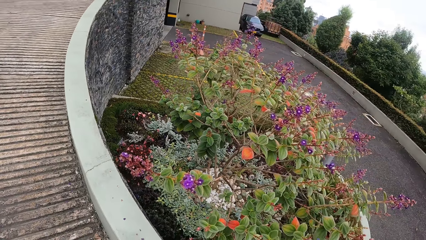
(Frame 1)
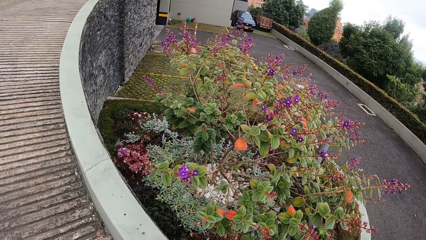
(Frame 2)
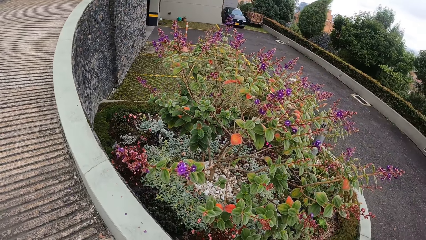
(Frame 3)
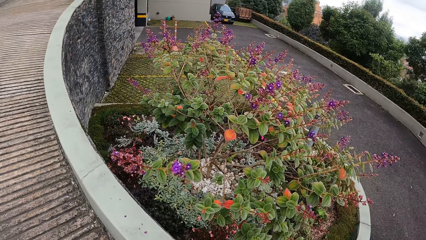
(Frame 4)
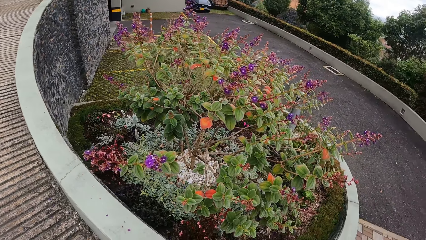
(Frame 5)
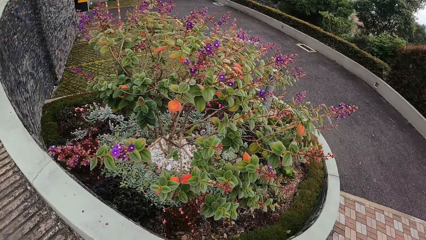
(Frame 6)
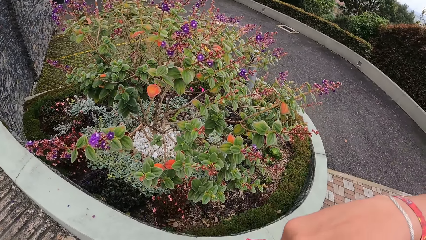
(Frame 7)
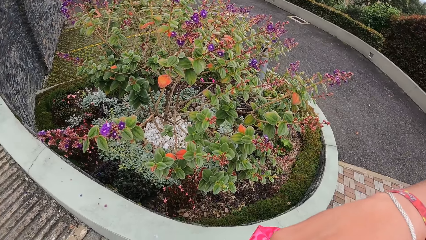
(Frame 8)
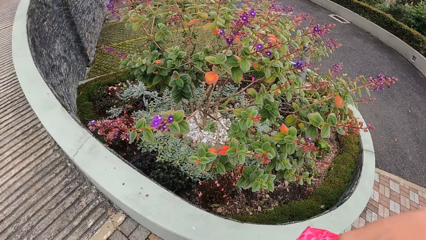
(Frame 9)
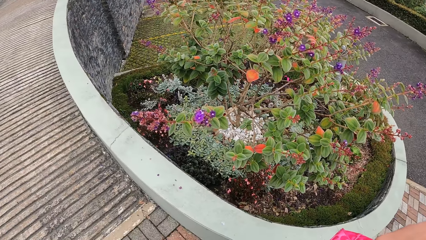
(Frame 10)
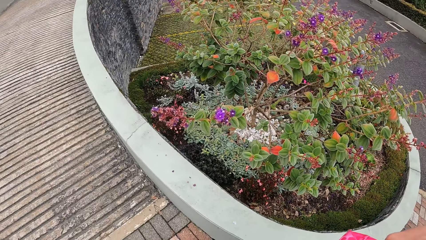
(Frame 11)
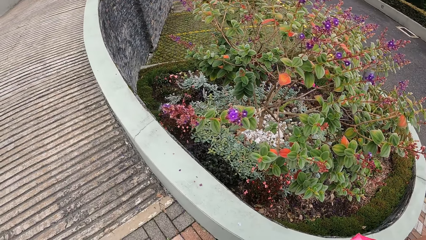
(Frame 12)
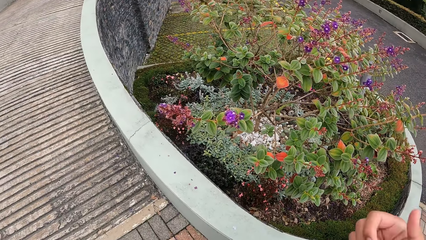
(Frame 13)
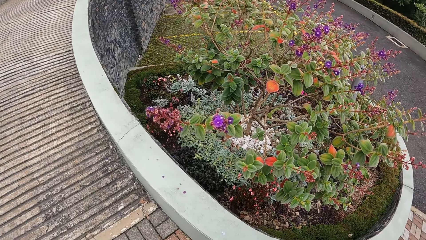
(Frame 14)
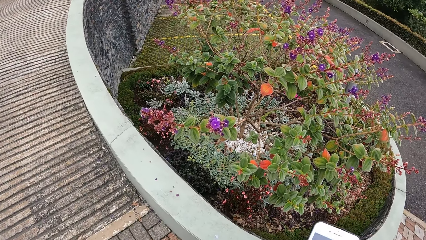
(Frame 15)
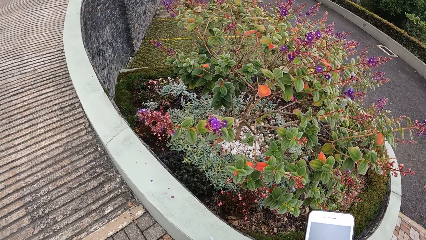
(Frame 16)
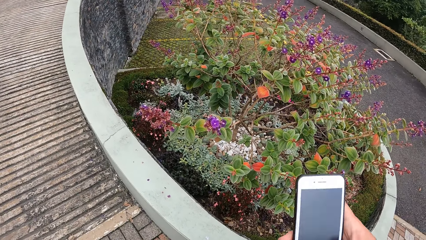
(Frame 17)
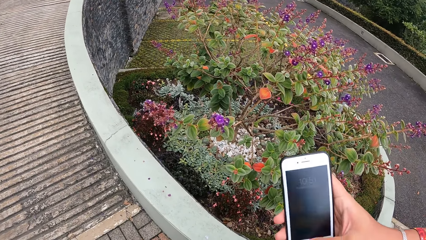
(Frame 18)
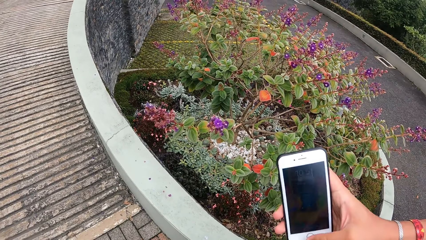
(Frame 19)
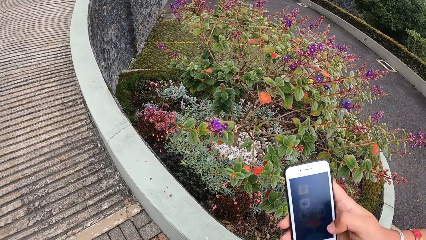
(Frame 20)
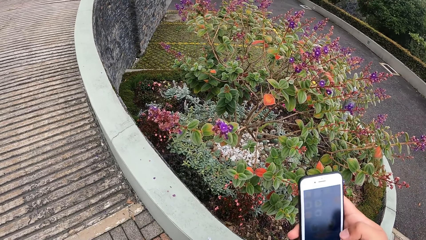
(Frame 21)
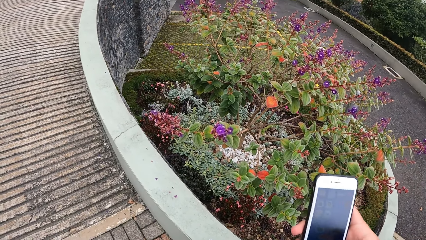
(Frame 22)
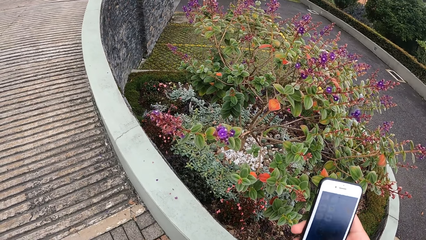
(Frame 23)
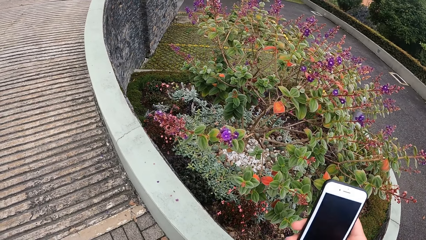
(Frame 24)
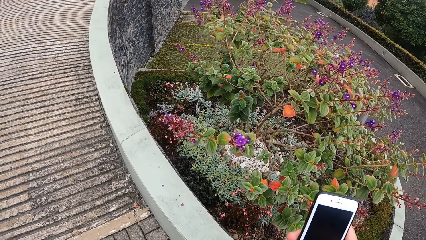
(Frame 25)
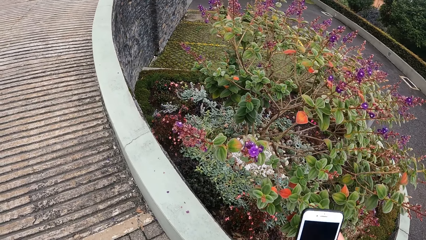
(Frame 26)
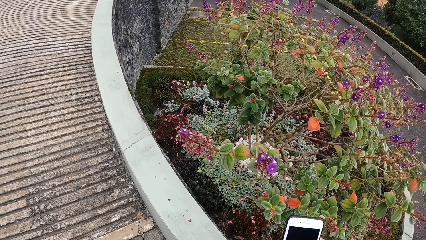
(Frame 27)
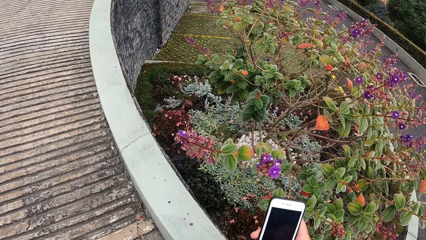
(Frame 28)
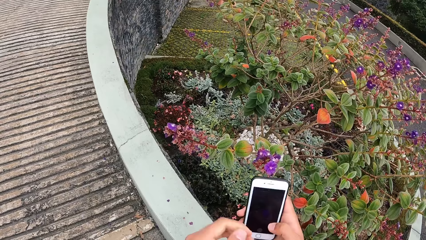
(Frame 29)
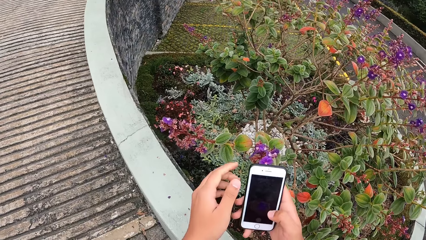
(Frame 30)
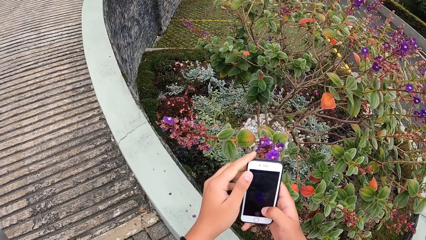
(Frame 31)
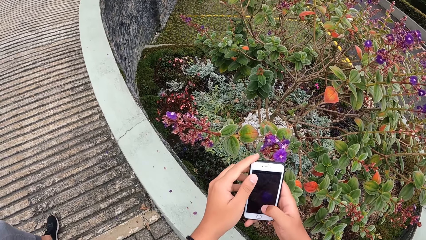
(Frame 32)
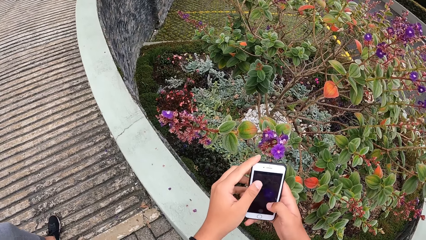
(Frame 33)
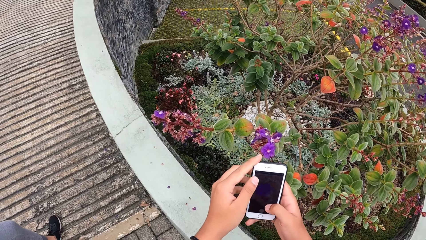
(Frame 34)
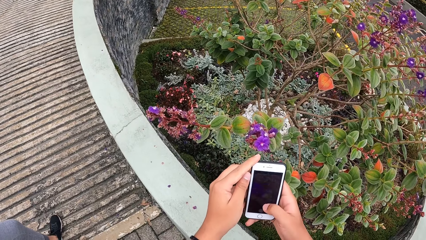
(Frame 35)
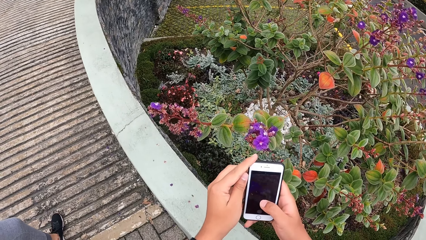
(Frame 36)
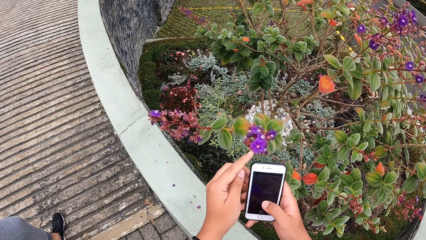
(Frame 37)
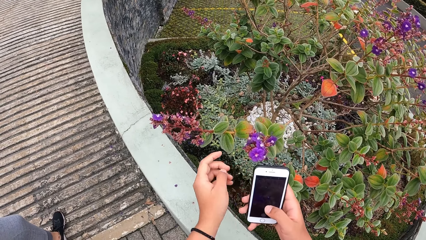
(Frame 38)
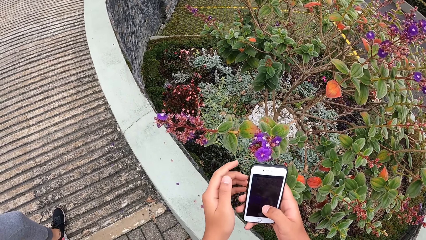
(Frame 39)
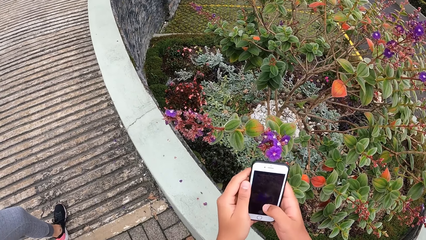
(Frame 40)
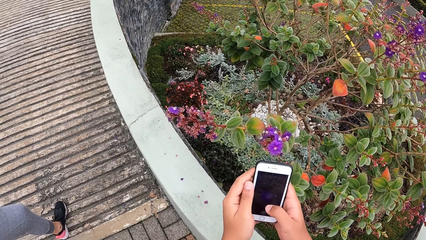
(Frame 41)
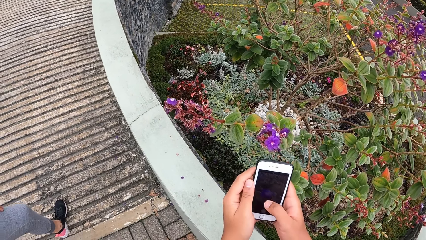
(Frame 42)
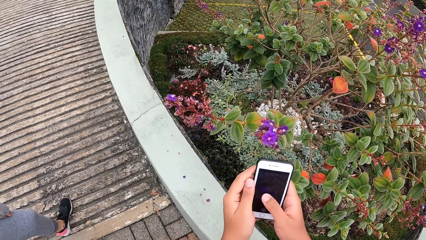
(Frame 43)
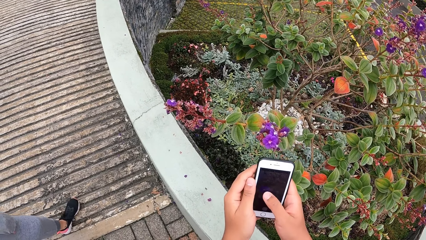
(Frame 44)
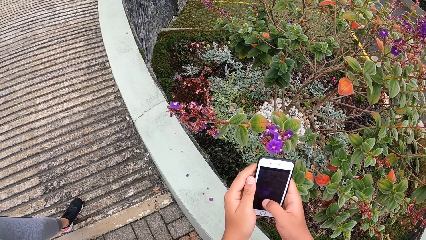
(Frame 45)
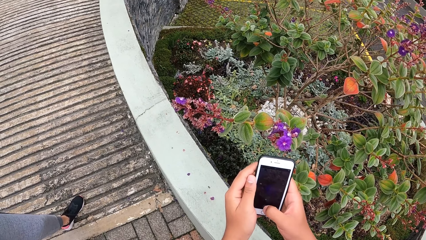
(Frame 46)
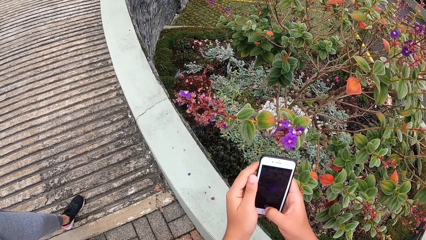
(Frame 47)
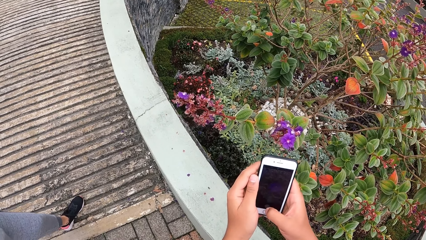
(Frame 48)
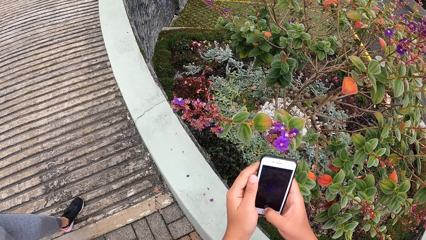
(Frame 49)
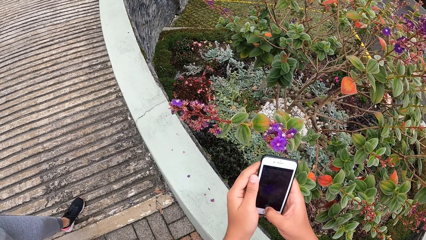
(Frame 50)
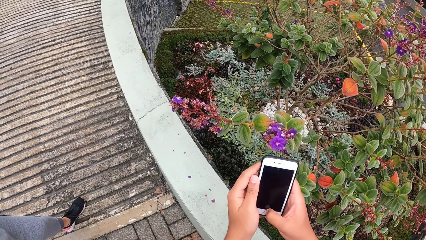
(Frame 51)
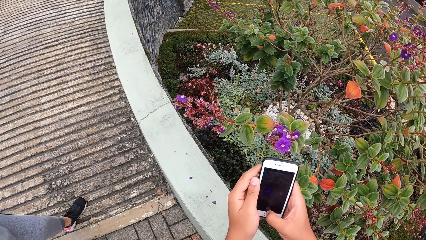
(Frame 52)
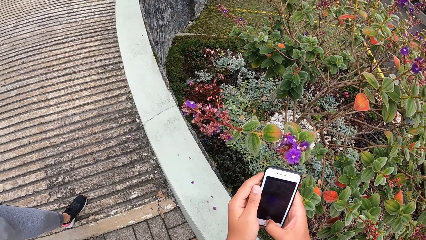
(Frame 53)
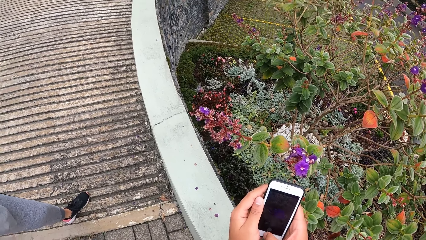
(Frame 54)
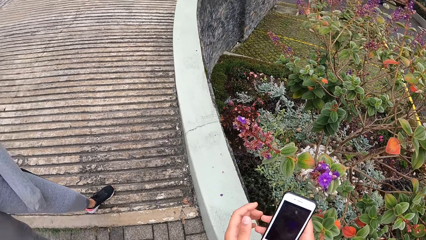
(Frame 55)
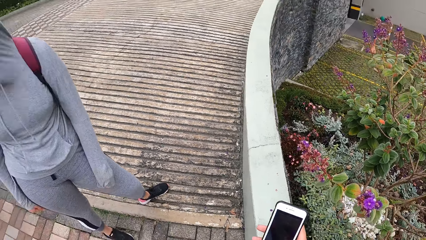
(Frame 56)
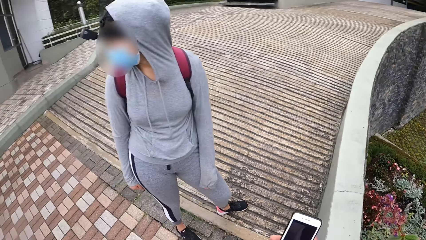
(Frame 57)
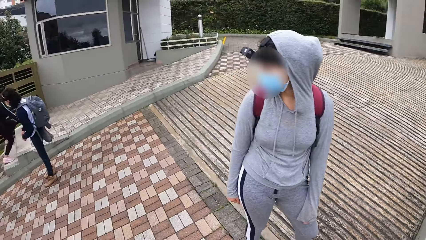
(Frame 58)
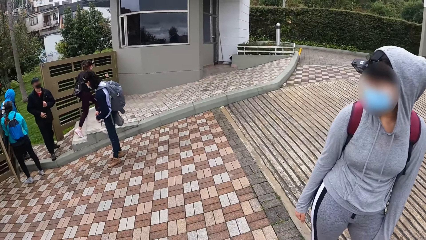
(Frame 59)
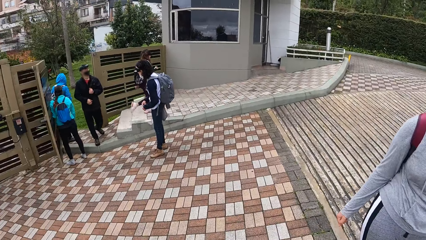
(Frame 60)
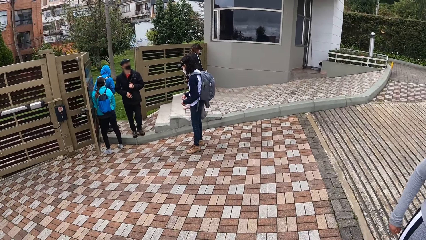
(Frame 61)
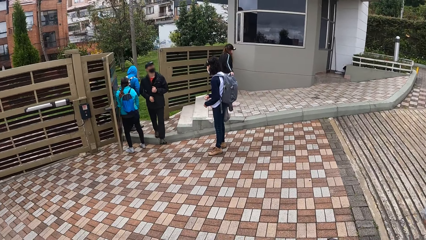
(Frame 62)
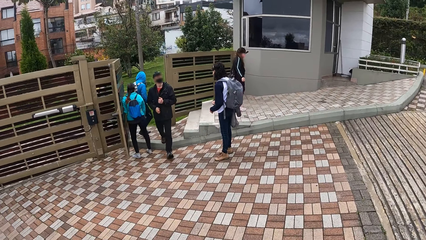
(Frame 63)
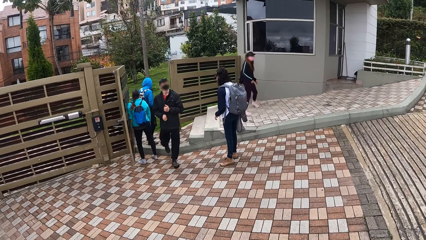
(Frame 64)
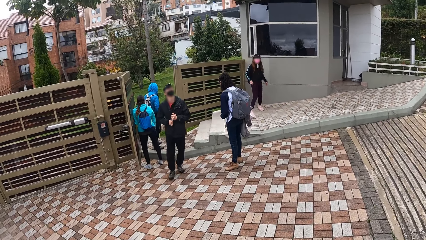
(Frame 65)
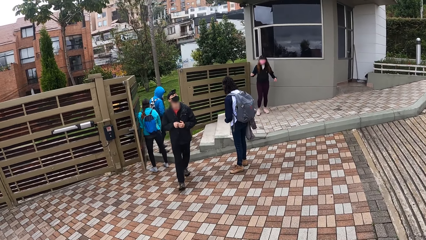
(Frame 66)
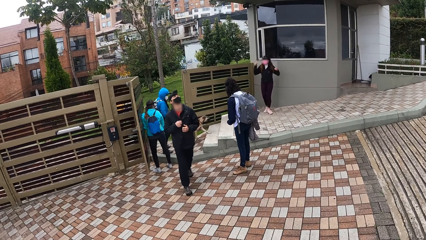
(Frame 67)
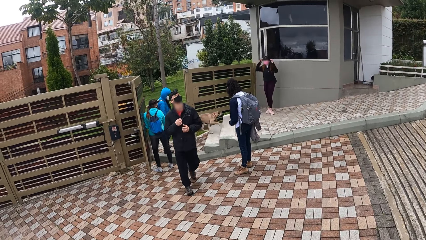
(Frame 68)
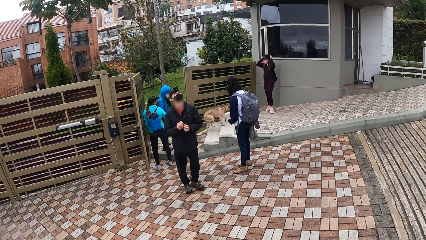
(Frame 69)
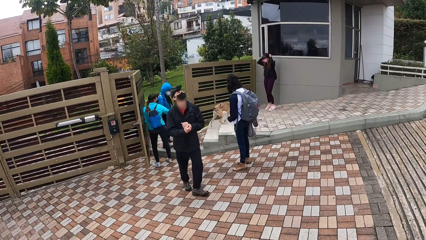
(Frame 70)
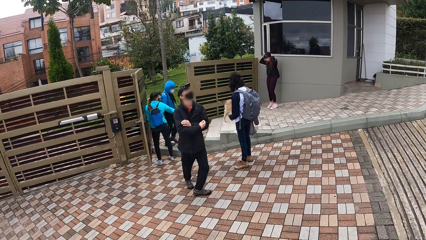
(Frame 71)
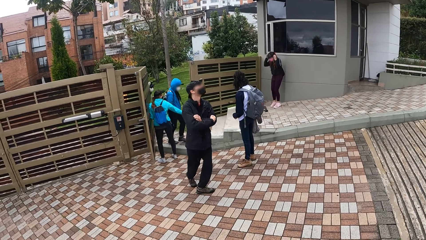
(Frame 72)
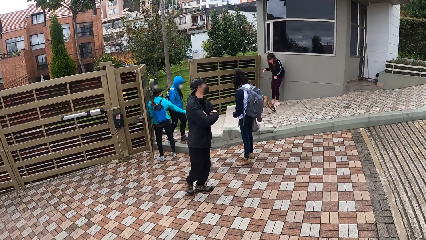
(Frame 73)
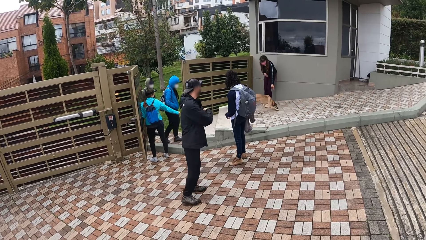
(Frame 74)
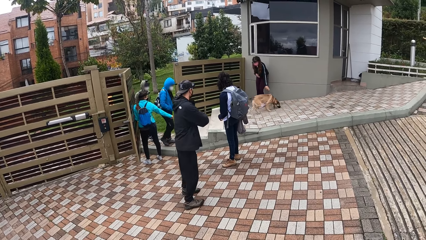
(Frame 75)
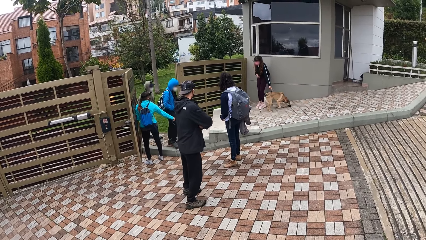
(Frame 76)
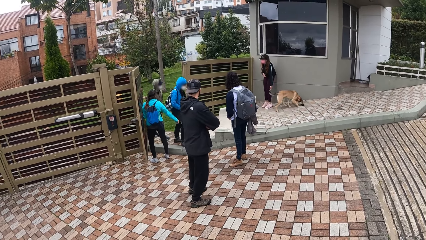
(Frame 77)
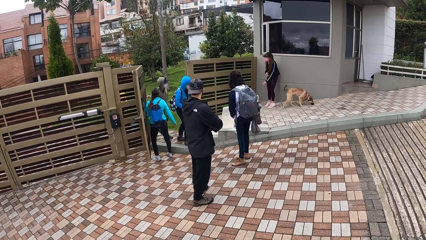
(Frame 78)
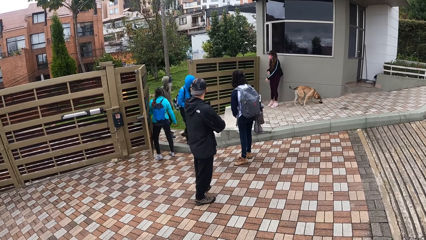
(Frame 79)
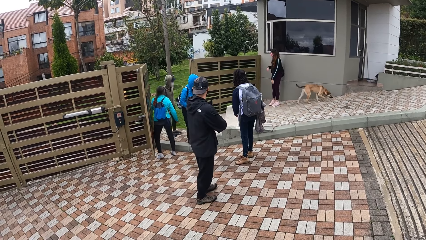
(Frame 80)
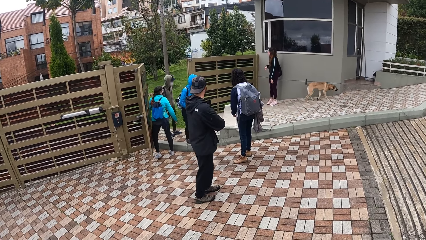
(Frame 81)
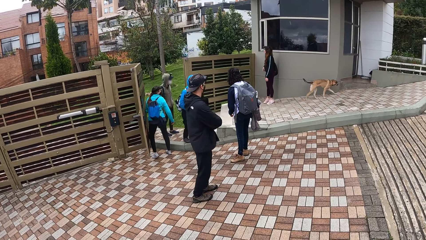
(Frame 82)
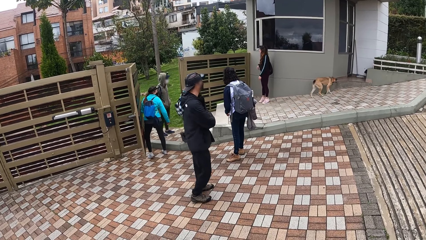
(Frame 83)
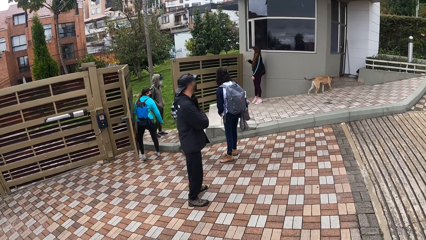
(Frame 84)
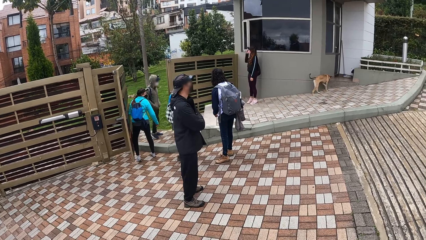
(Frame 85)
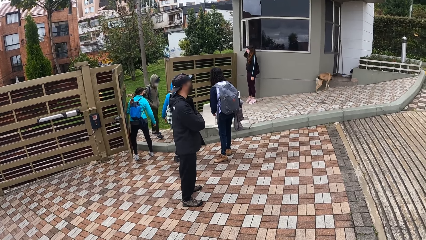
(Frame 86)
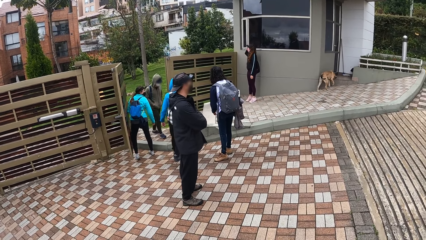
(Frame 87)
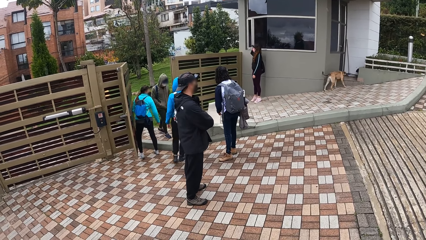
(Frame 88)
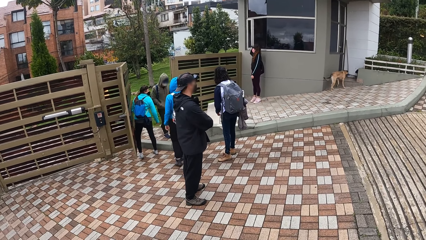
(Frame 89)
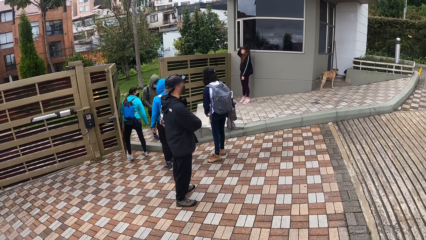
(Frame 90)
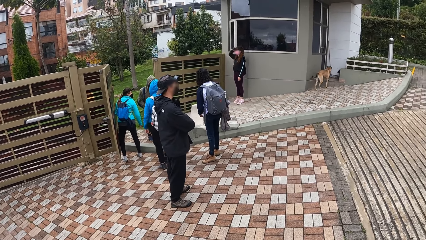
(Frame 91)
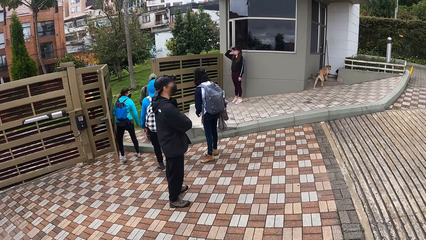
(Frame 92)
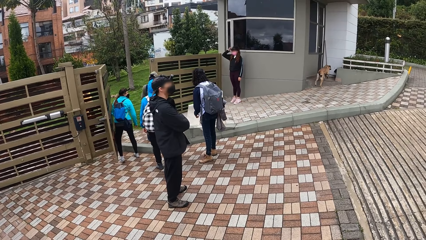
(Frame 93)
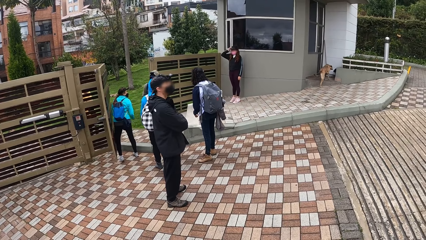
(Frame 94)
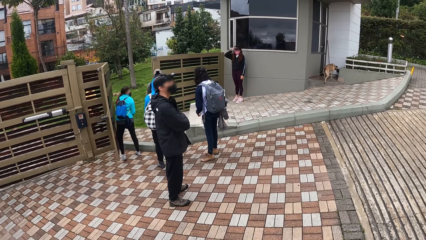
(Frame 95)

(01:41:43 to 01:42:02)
The camera wearer operates a phone in her right hand. She holds the phone with her hands. The dog runs into the compound.
